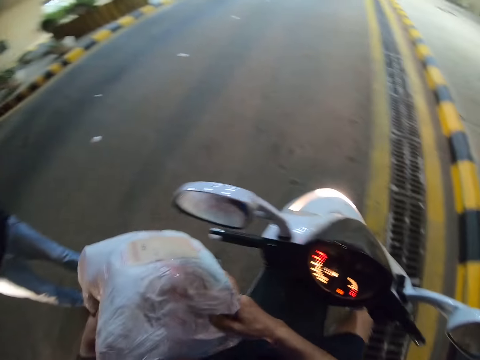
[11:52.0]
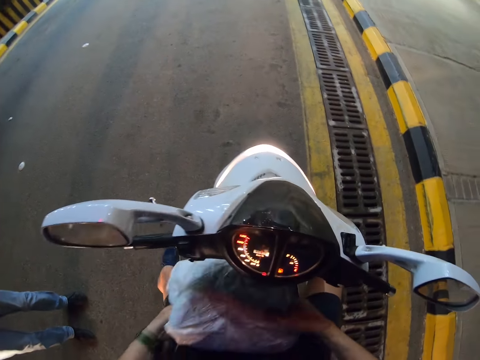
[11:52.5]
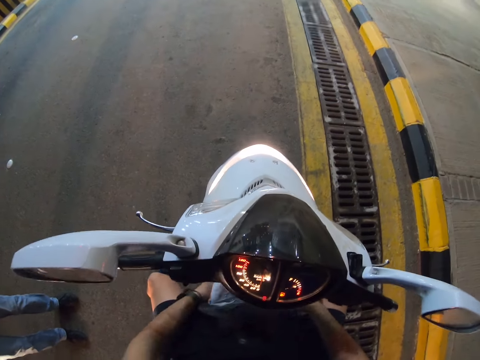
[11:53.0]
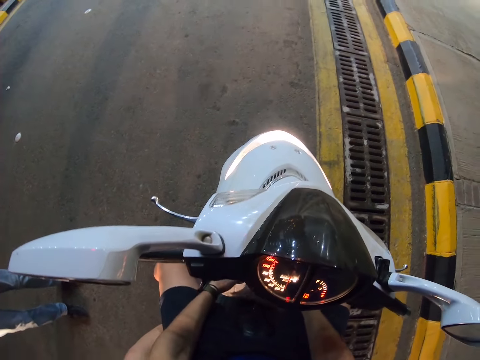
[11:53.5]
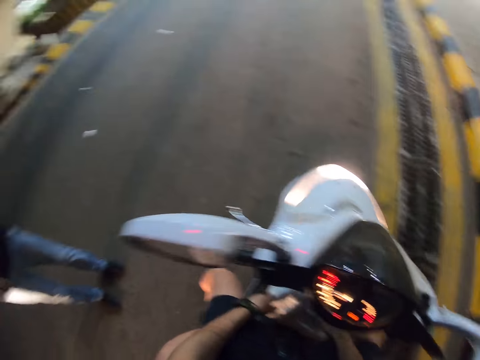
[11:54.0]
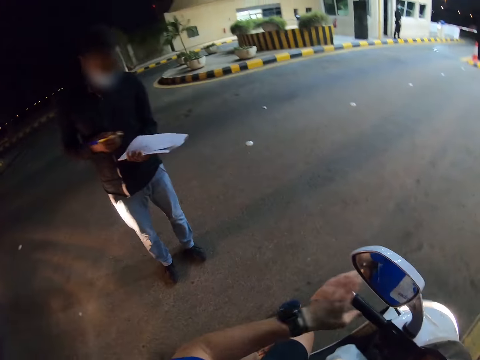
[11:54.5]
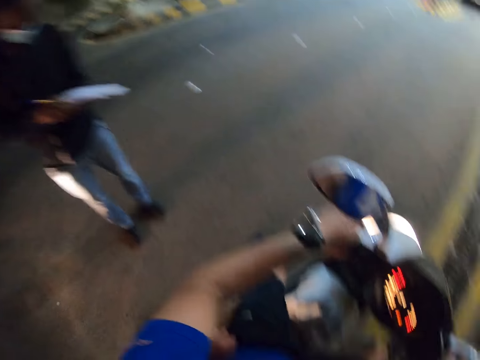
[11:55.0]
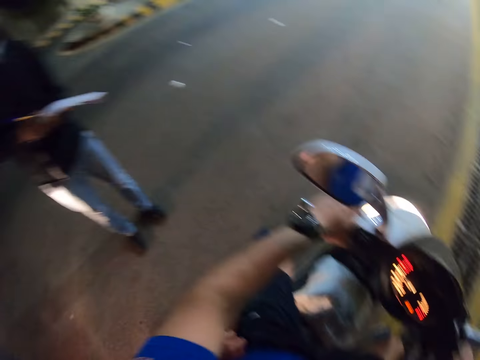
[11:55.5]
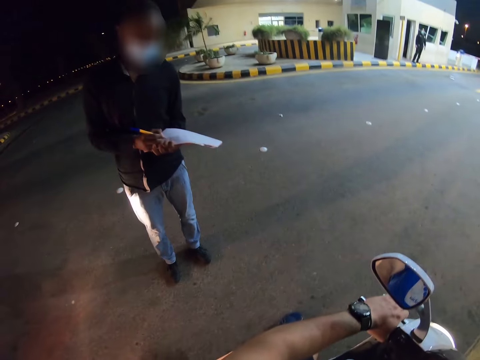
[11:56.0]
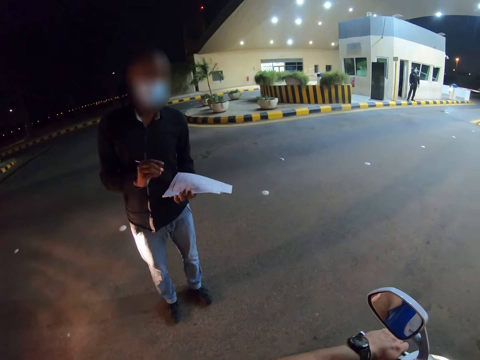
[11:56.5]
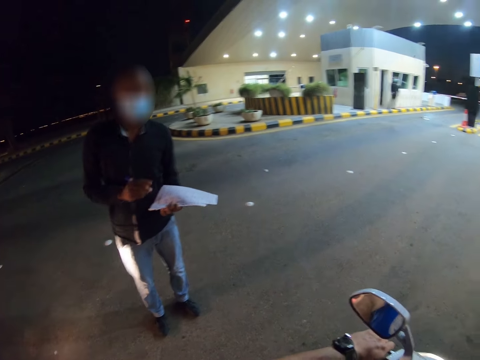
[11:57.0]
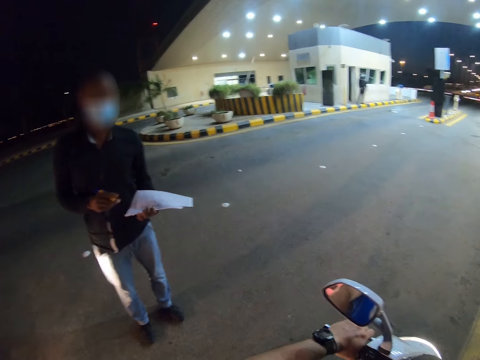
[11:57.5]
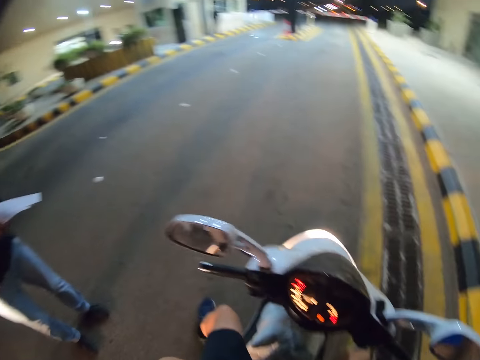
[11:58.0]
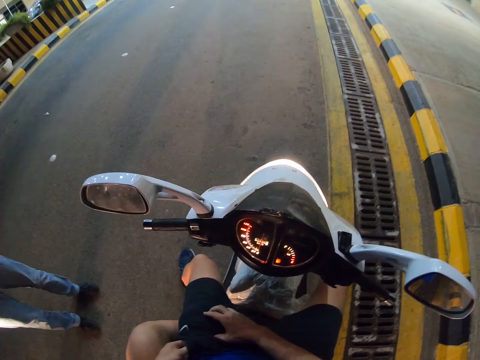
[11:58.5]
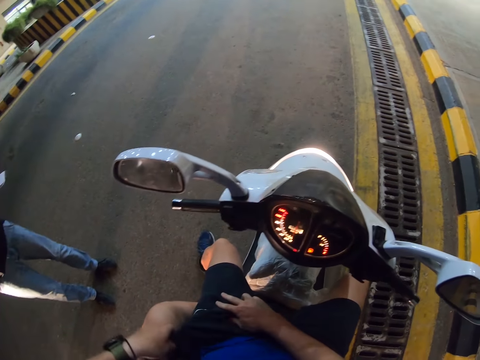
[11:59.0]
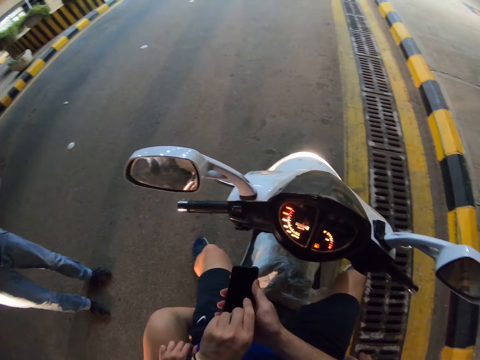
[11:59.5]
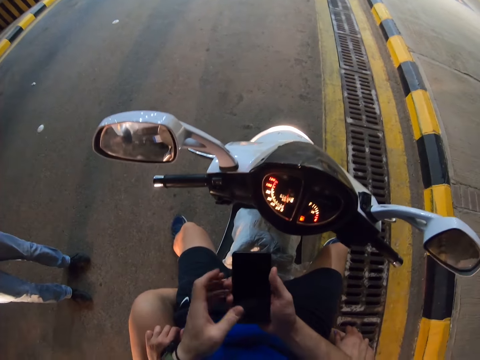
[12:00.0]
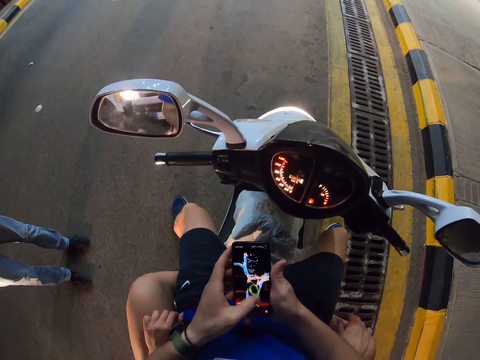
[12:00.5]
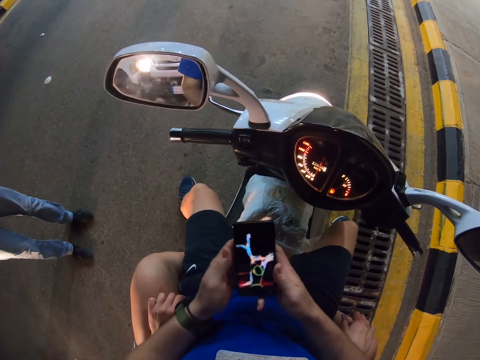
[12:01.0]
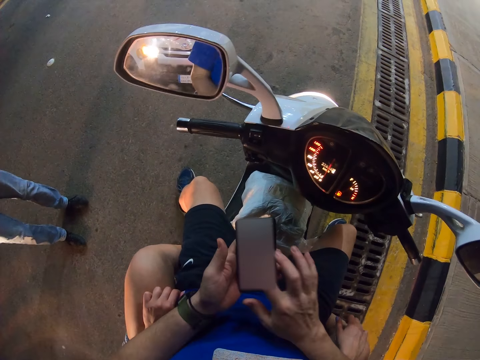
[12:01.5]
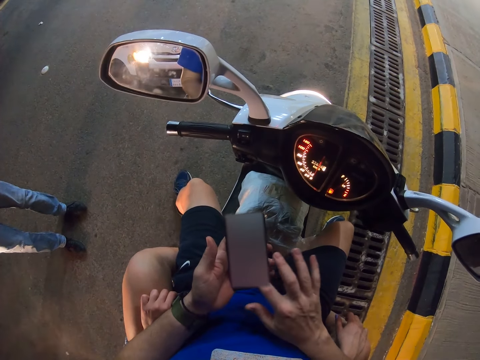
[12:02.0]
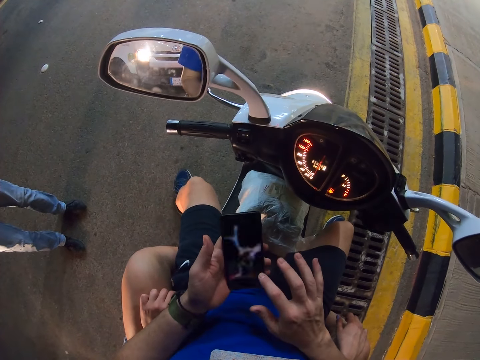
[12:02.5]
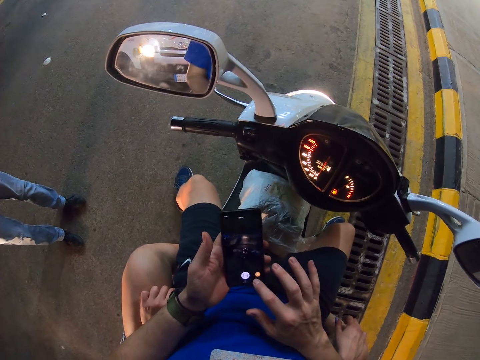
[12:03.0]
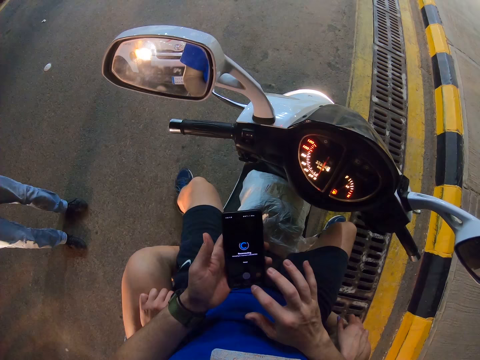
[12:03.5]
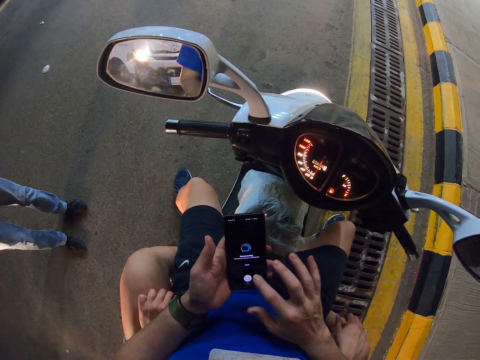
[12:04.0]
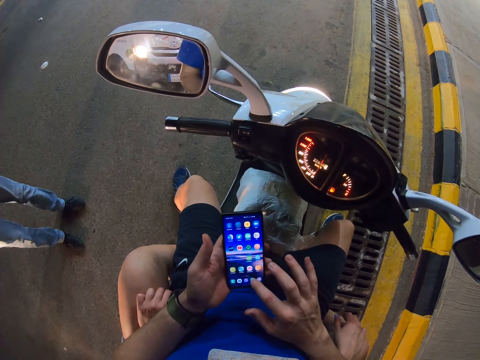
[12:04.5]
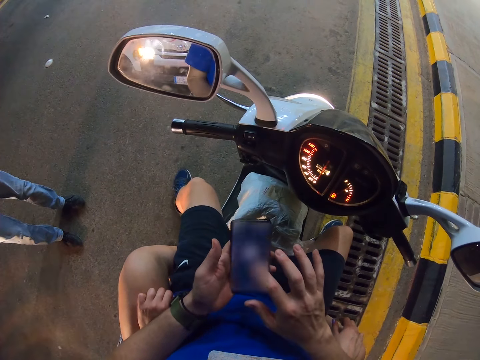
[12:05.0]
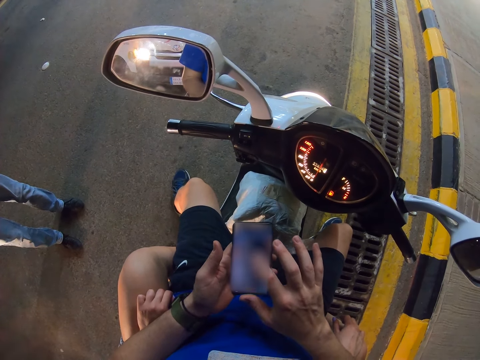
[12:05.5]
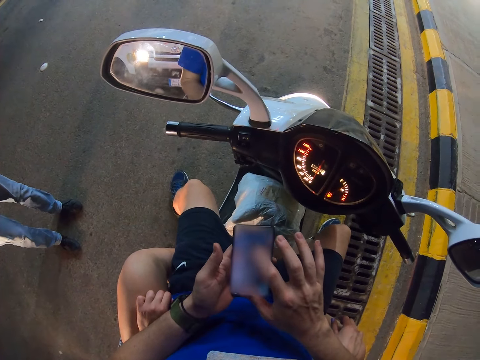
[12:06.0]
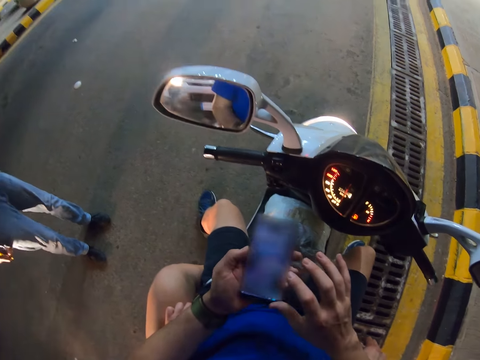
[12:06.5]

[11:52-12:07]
The camera wearer interacts with a man. He puts the package on the motorcycle. The man writes on a piece of paper. The man converses with the camera wearer. He removes his phone from the pocket. He operates the mobile phone. He scrolls the phone.

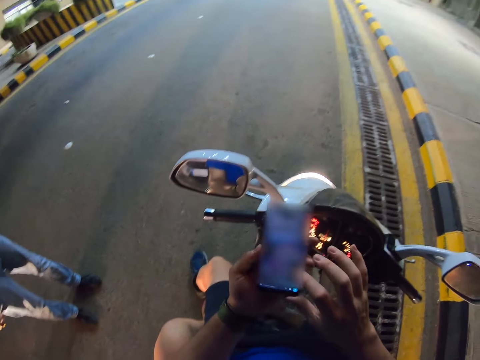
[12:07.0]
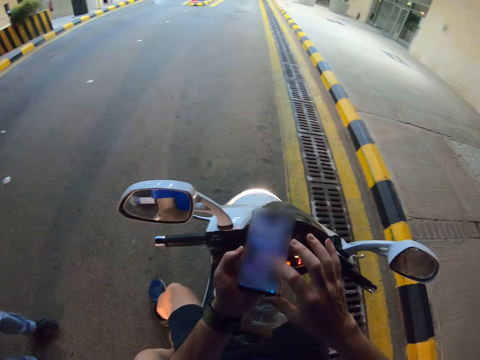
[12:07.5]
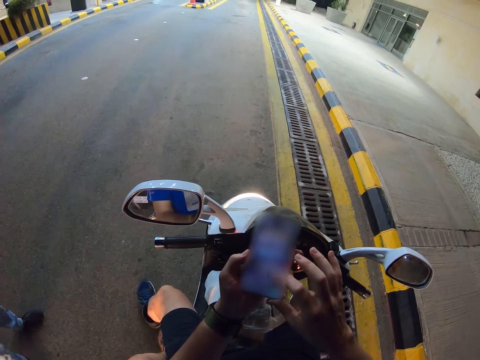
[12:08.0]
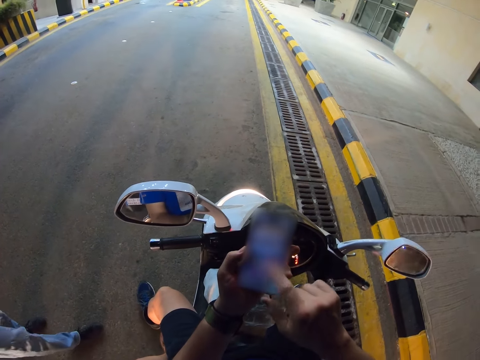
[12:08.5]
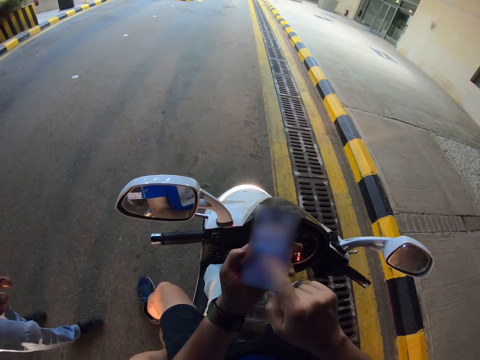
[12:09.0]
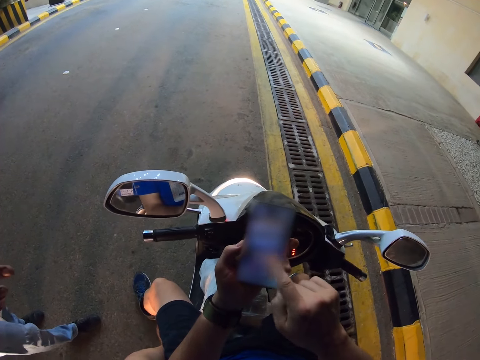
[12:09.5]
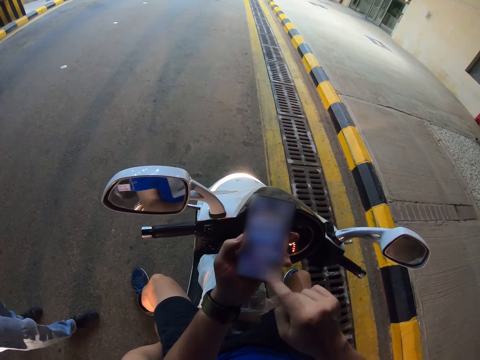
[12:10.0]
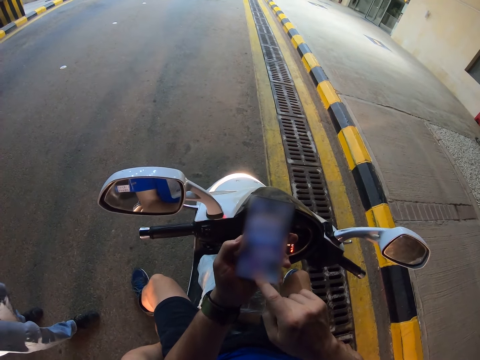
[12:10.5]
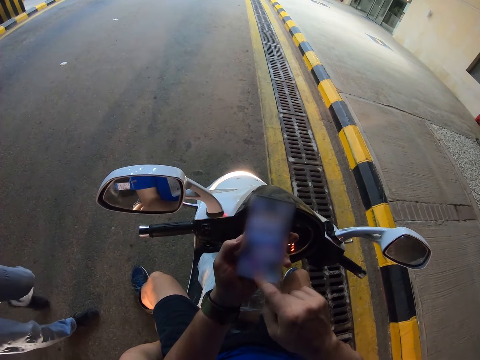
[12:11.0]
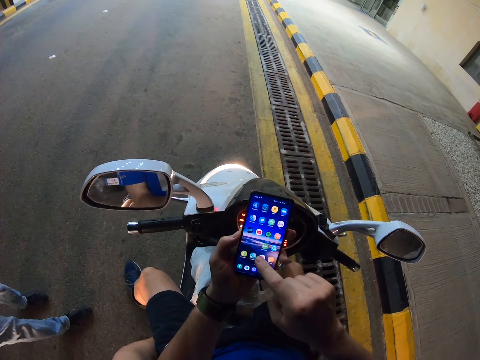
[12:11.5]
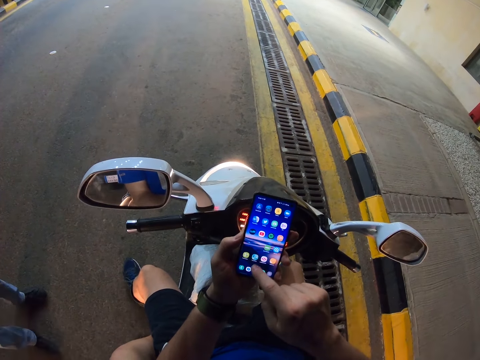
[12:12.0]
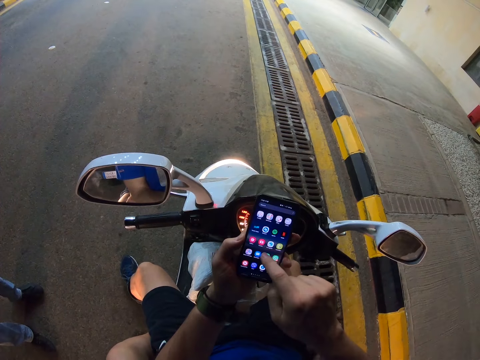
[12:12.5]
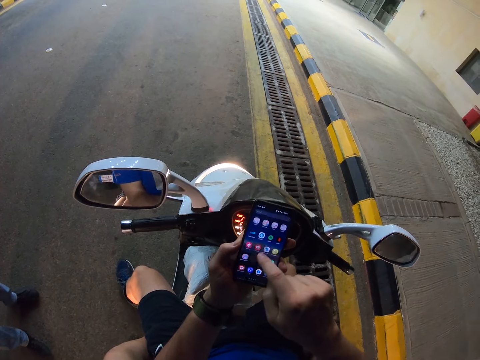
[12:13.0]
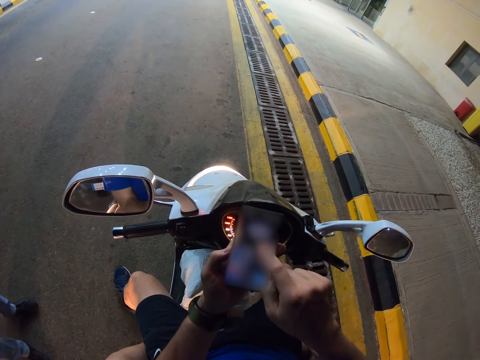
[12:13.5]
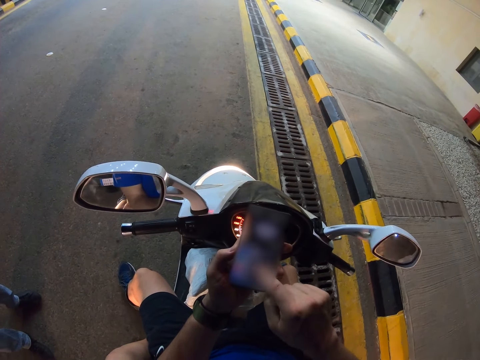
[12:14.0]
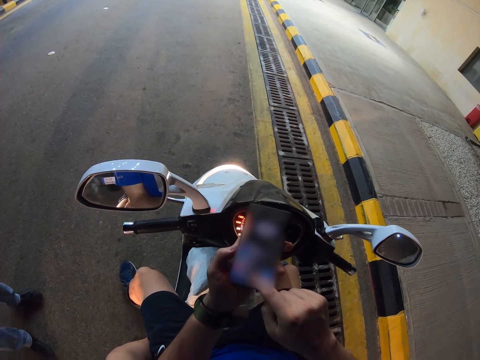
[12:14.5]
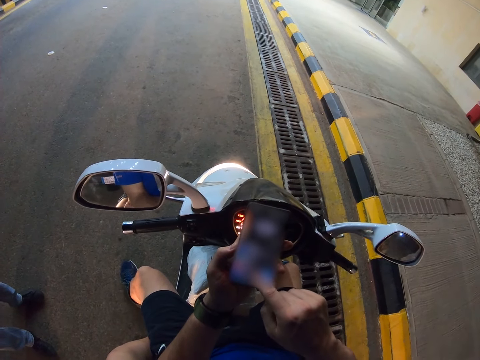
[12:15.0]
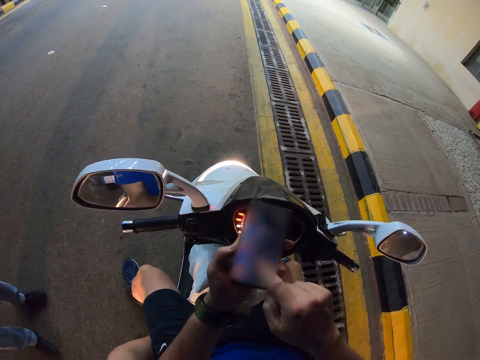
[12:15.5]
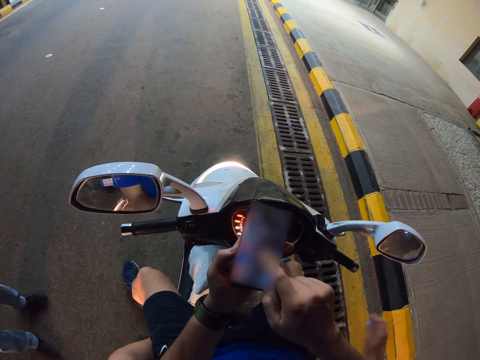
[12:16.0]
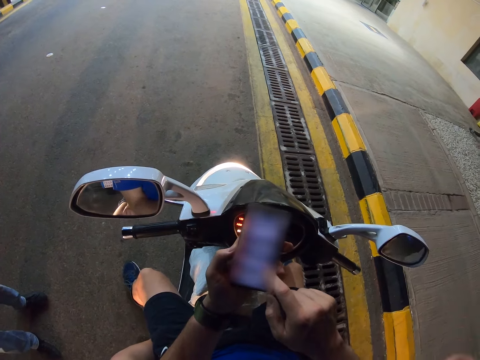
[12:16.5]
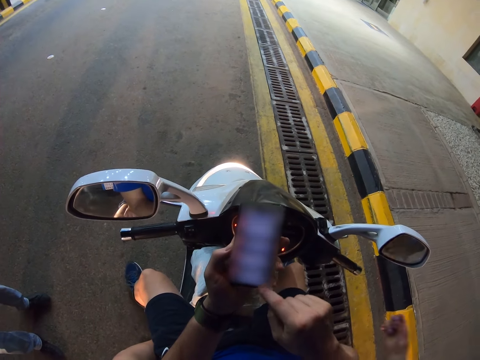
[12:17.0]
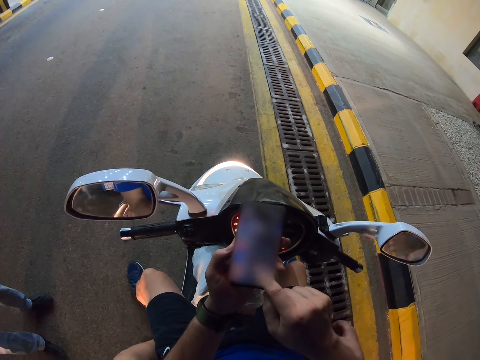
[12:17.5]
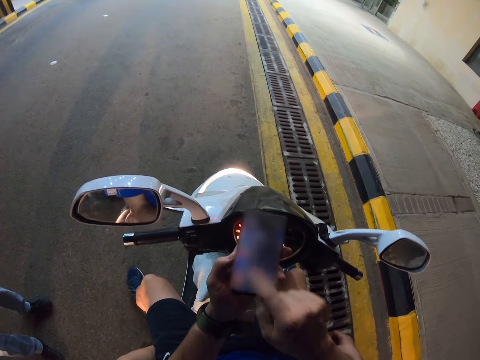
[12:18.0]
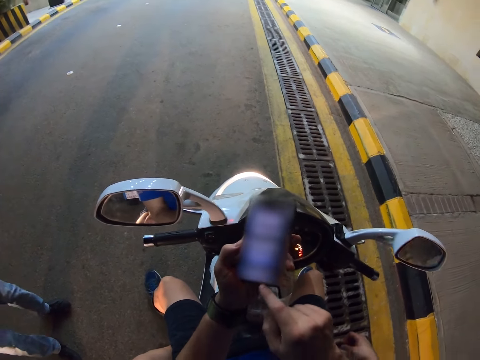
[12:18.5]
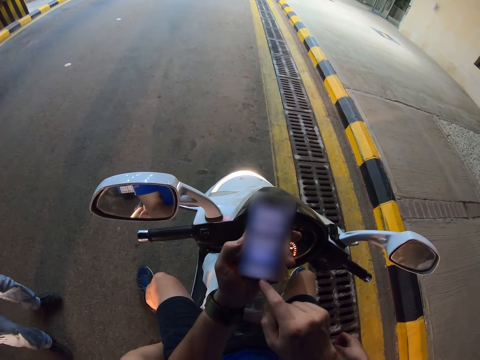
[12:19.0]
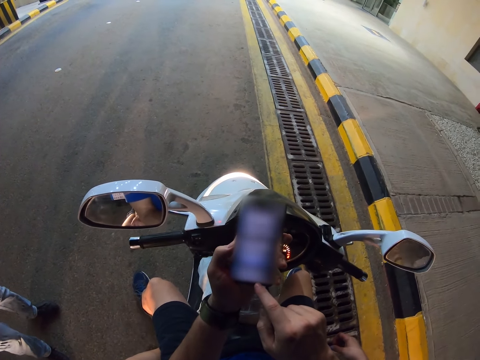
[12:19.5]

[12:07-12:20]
A man moves around the road. The camera wearer operates a mobile phone.
